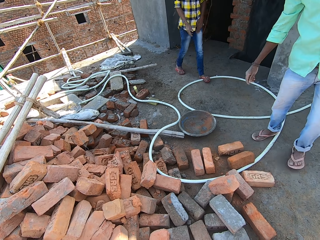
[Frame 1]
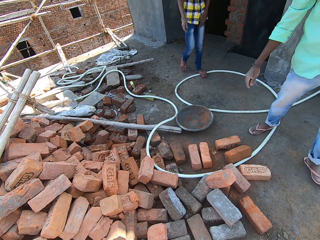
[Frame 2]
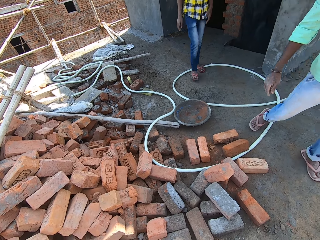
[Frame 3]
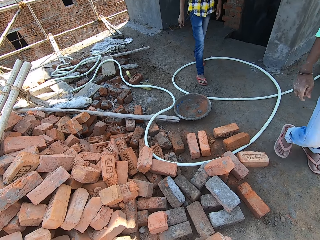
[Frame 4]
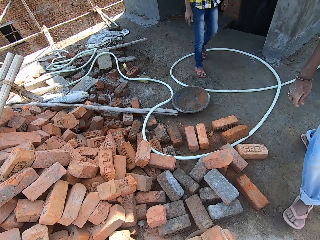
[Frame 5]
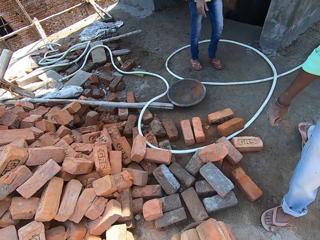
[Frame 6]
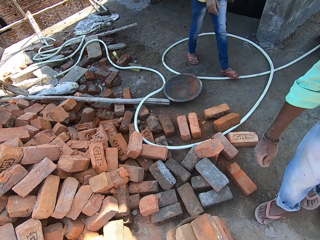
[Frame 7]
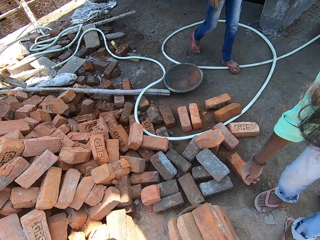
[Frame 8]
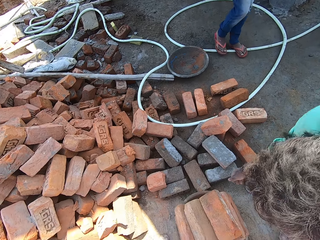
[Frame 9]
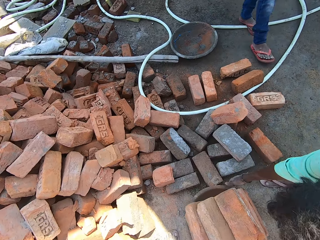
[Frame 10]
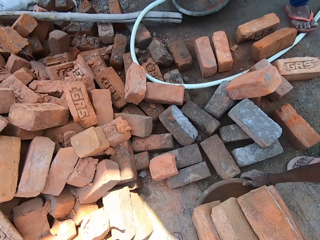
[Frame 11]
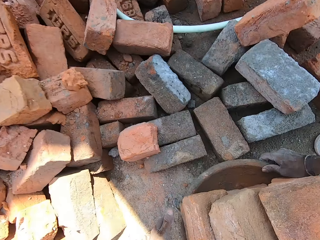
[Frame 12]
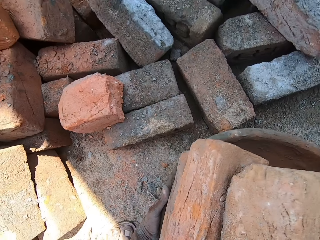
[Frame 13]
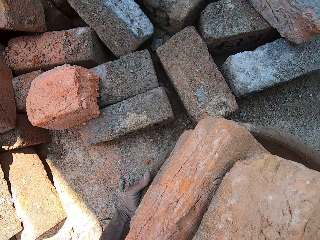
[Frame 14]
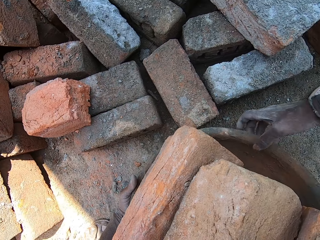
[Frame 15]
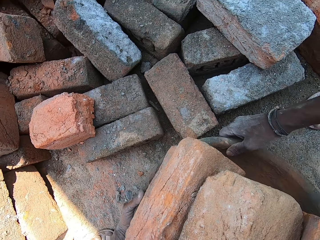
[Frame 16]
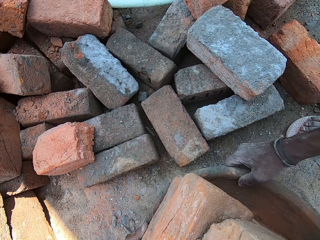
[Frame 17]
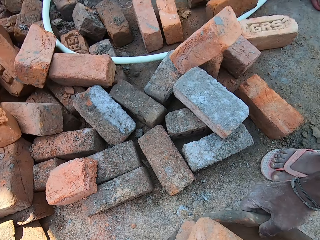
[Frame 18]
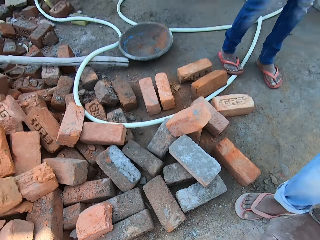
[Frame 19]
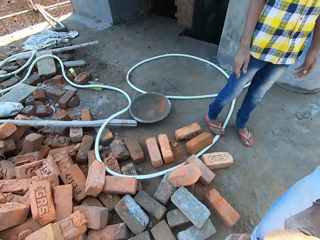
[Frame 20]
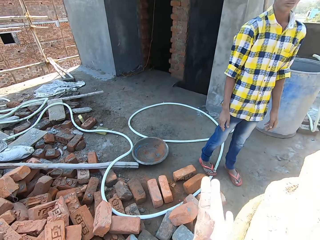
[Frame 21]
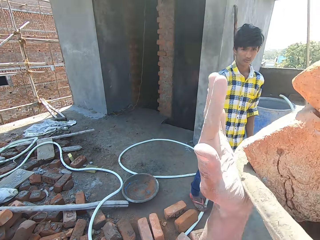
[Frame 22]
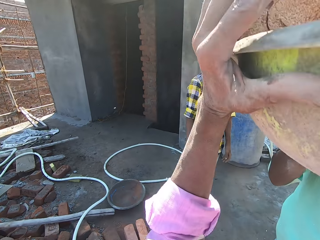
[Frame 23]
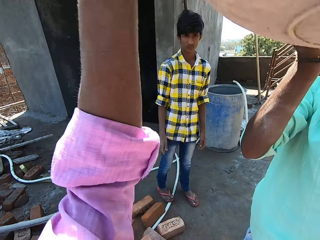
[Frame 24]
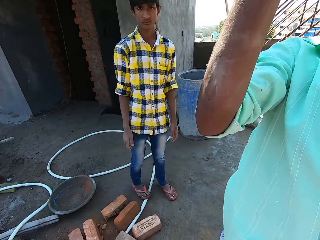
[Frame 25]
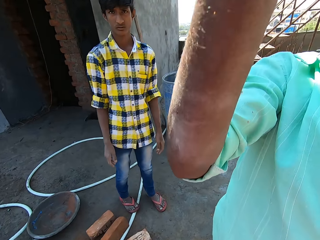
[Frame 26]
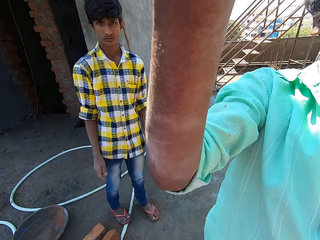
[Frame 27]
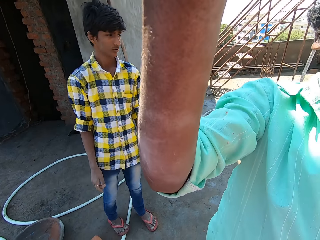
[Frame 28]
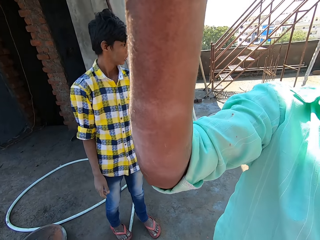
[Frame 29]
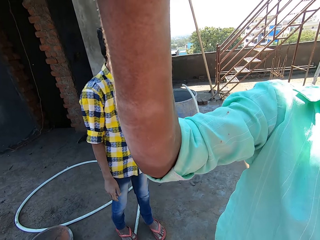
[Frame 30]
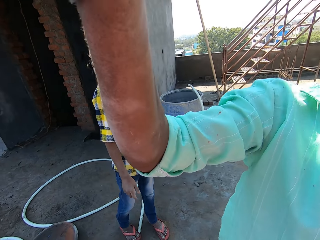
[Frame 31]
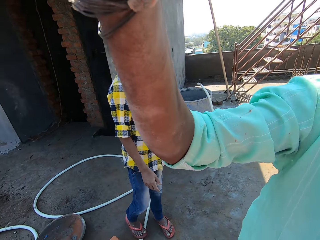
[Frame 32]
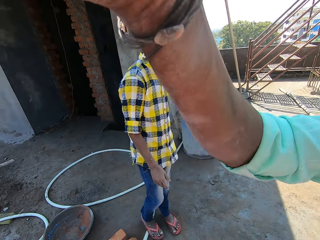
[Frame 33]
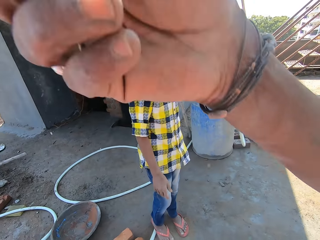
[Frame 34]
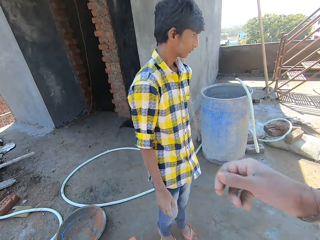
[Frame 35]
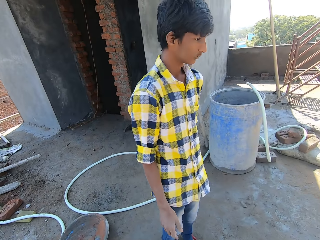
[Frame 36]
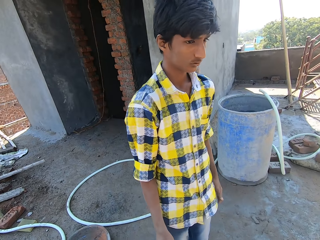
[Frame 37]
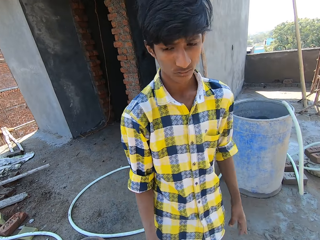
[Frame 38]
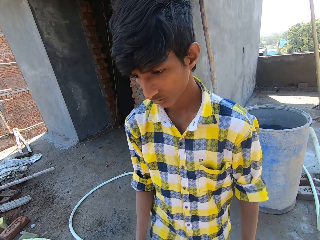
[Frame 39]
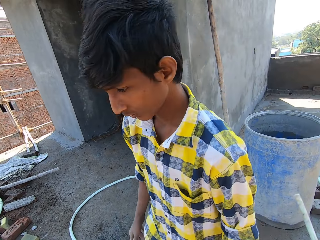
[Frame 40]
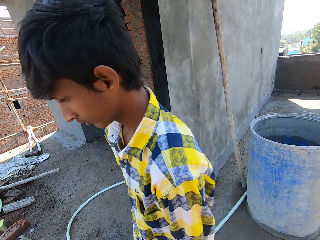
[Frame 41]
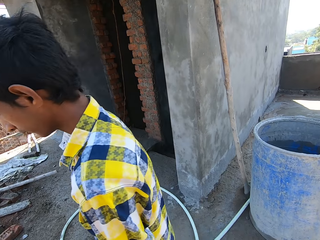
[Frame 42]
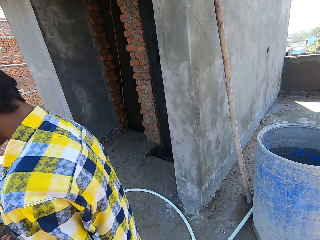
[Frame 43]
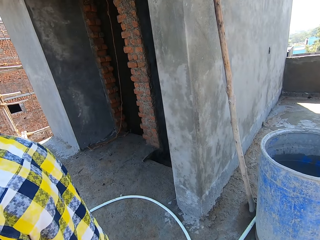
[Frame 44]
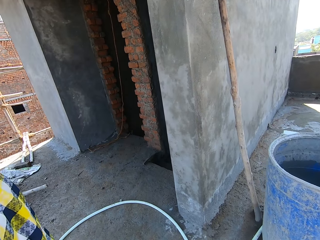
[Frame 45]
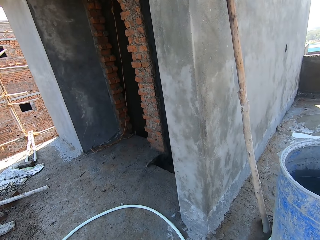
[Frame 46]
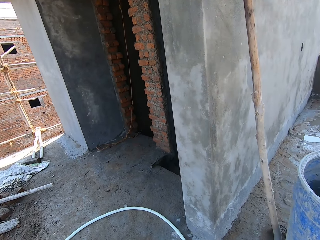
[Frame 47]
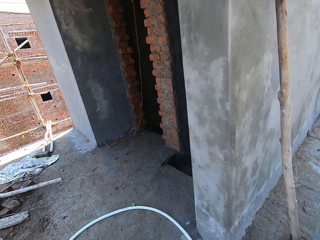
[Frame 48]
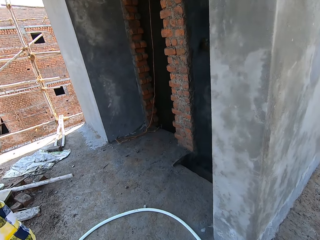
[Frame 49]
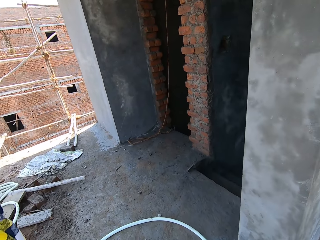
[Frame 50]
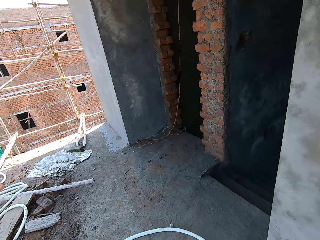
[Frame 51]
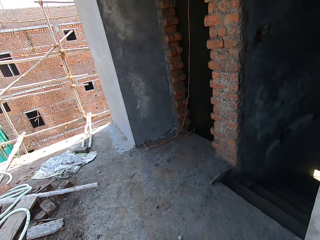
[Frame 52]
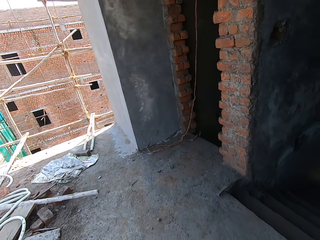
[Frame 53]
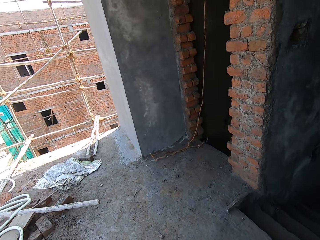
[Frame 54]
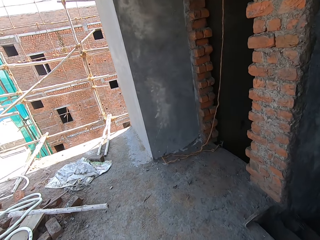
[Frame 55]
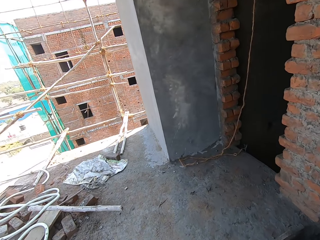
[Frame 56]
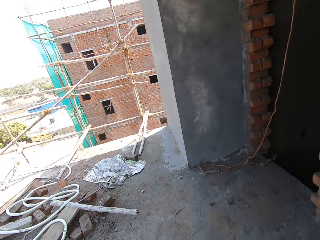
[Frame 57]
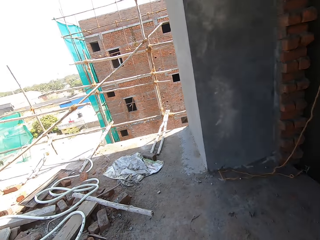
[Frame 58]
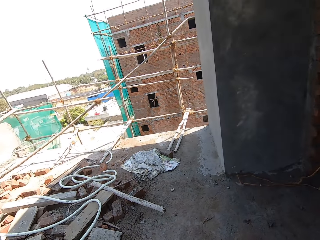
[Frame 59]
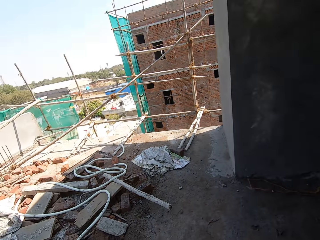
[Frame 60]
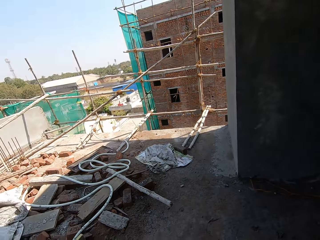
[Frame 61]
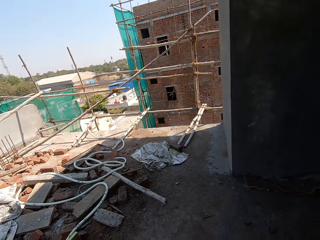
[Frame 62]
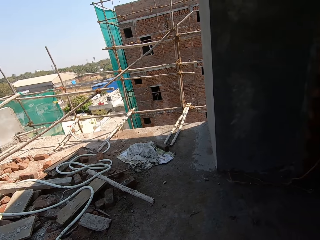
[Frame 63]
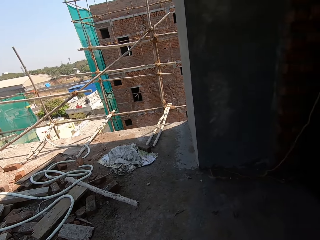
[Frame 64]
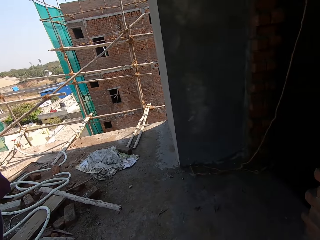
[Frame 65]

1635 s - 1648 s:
The camera wearer walks towards the brick. A person walks to the brick. The person picks up a bucket or tray with bricks. The camera wearer carries the tray of bricks. The person puts the bucket with bricks on the camera wearer's head. Another person stands across the construction area. Another person walks near the camera wearer. The camera wearer walks across the construction area.

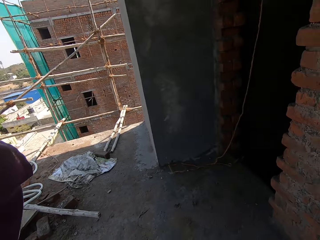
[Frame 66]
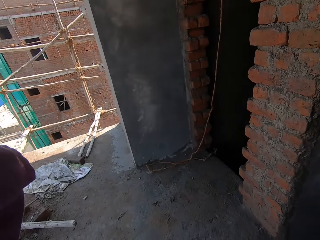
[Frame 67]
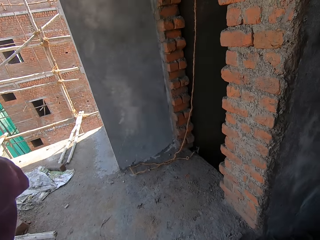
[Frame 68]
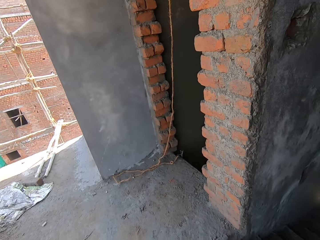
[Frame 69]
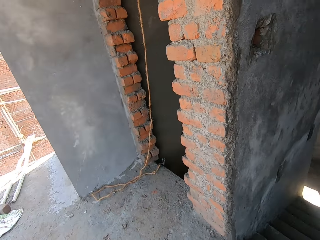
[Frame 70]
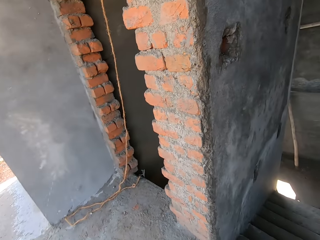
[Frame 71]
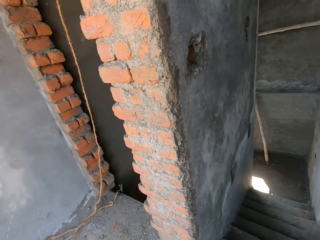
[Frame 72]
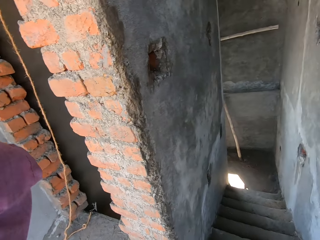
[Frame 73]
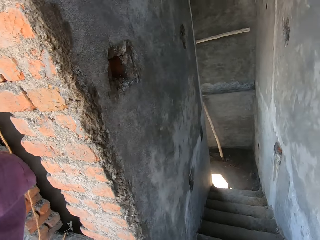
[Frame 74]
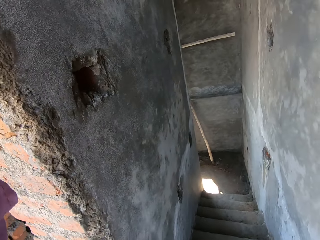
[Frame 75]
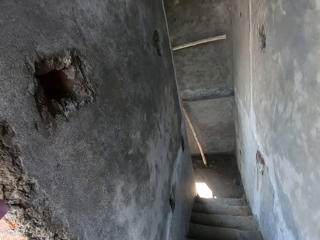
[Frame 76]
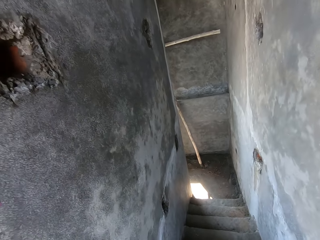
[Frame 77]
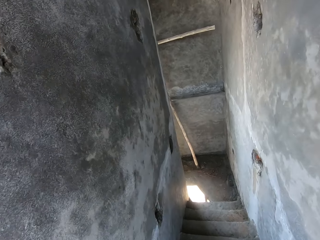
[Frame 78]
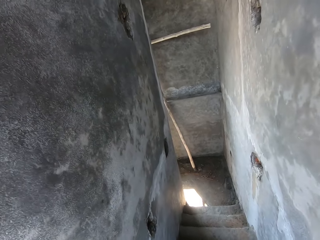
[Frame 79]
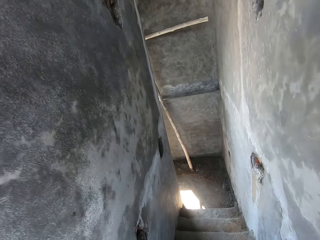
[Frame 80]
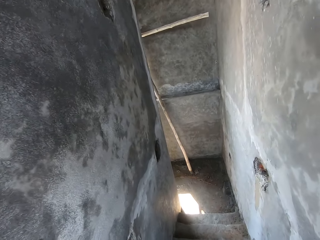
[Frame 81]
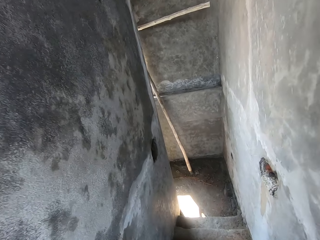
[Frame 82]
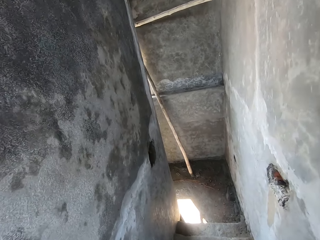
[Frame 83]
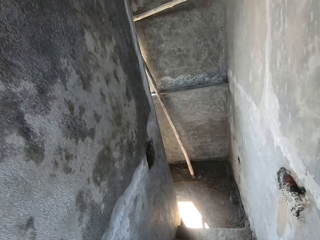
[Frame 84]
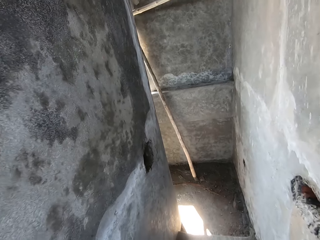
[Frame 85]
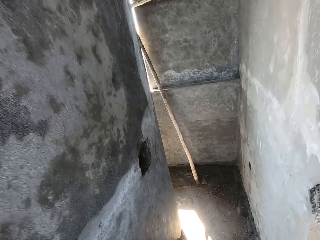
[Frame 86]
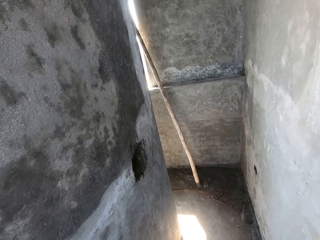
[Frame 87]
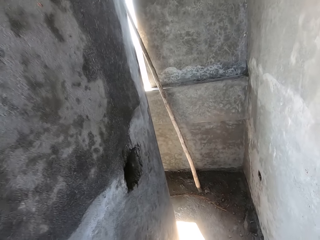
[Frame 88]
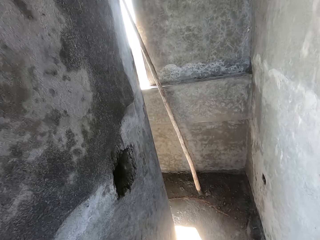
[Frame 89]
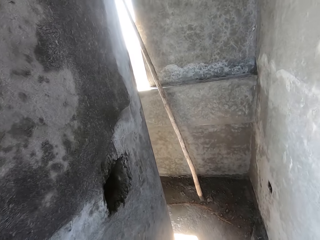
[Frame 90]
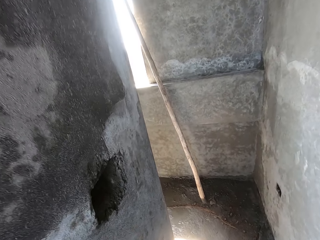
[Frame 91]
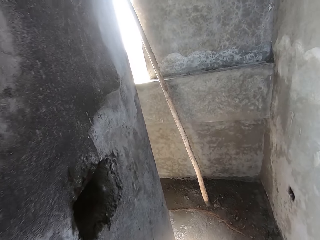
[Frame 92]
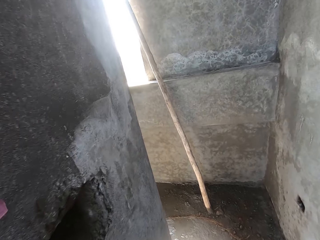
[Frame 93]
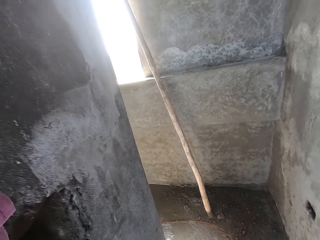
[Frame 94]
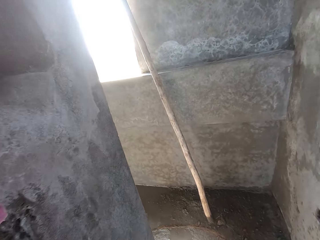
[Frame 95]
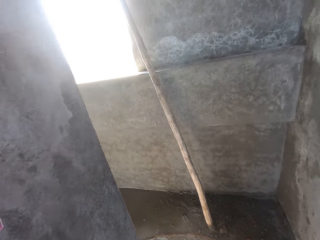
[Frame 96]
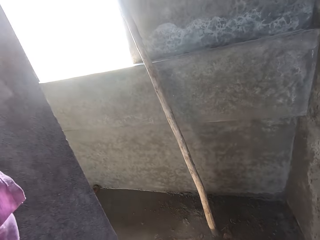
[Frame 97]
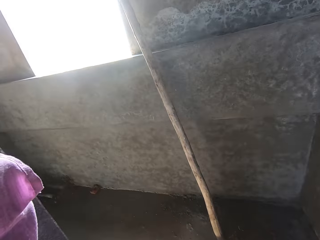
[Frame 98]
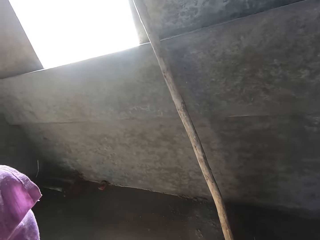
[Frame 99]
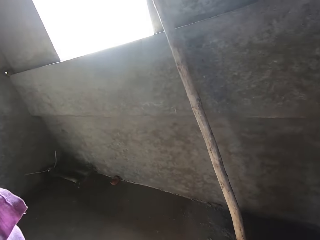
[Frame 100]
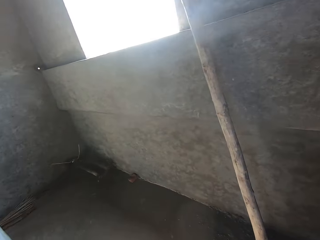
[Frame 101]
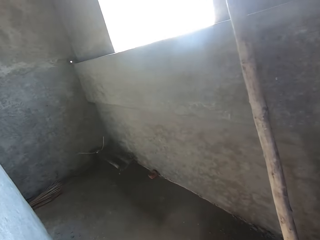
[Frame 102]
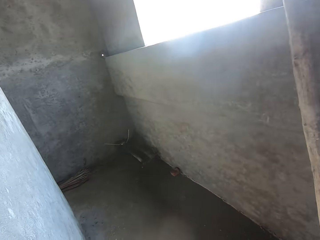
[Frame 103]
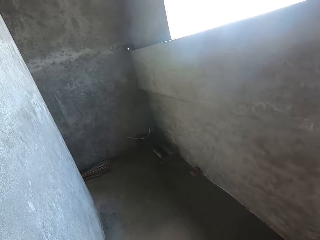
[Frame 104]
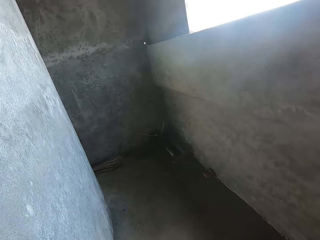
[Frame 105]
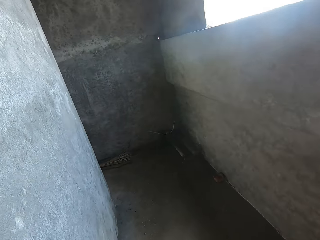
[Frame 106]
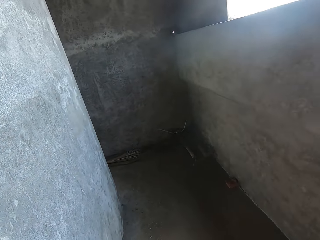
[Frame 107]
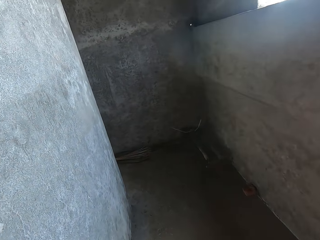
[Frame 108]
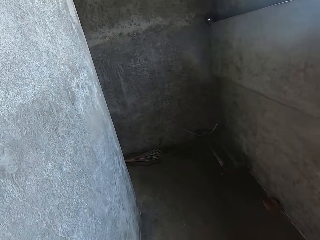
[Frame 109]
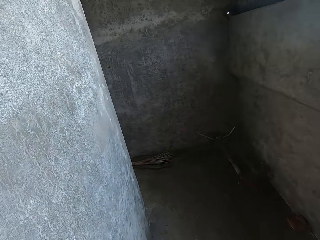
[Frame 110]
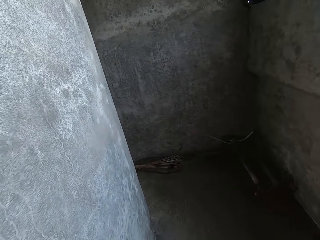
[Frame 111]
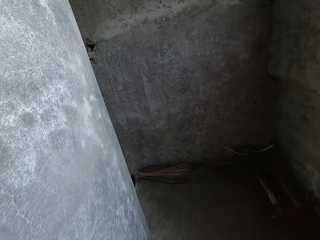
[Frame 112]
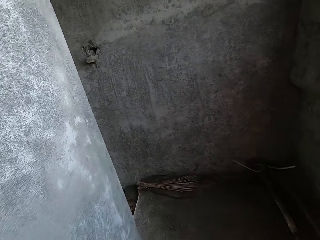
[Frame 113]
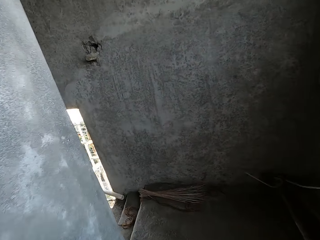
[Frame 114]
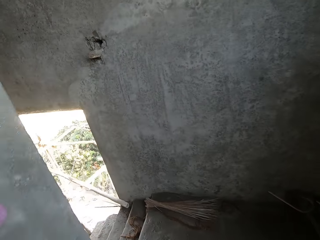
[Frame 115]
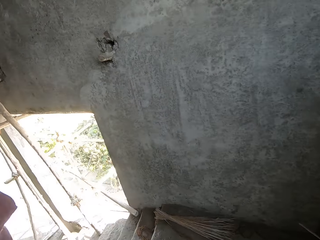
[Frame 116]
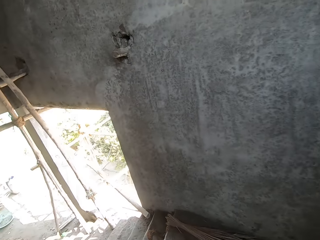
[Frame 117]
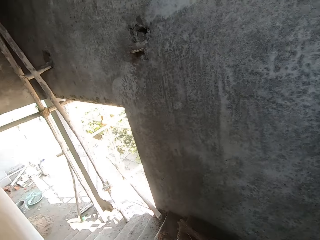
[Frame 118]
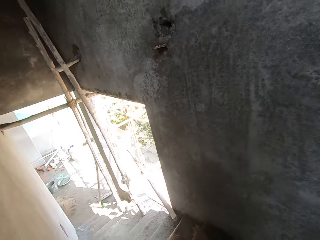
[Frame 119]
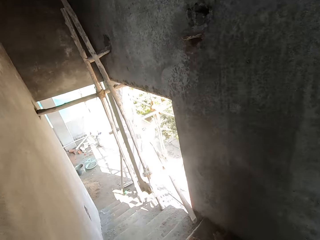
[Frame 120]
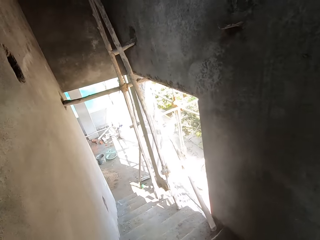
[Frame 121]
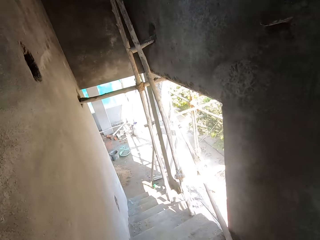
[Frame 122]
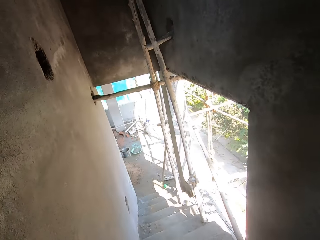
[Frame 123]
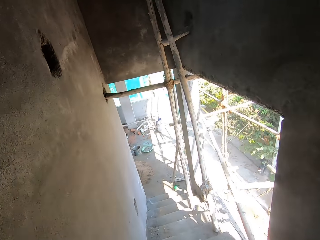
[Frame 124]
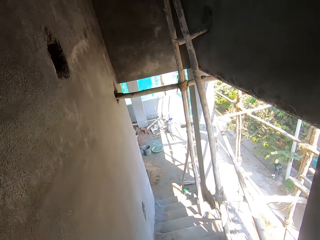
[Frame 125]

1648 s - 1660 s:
The camera wearer walks in the room. They walk down the stairs.
